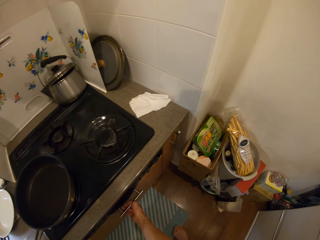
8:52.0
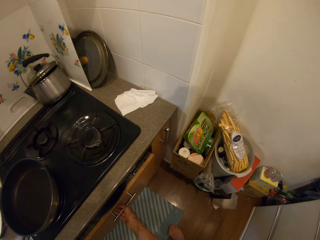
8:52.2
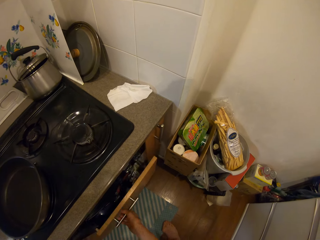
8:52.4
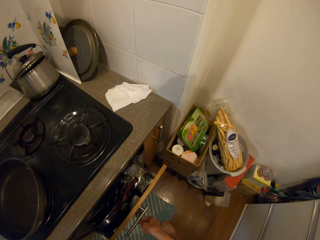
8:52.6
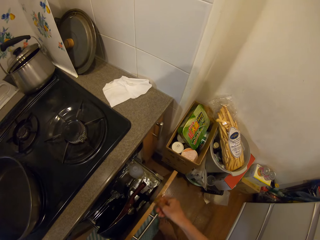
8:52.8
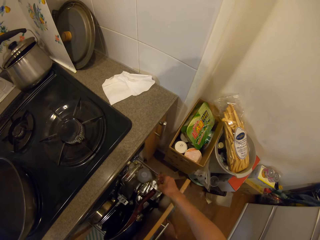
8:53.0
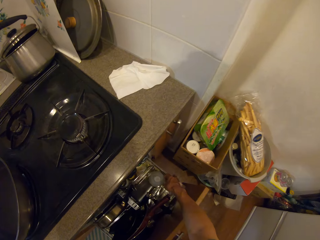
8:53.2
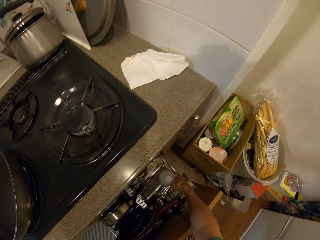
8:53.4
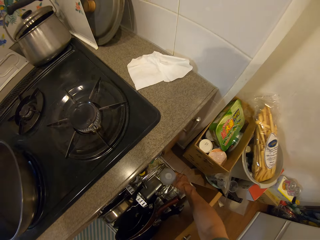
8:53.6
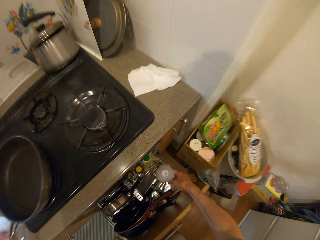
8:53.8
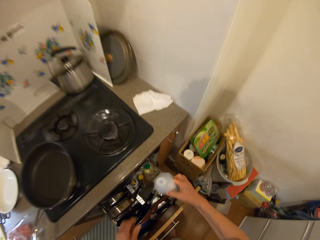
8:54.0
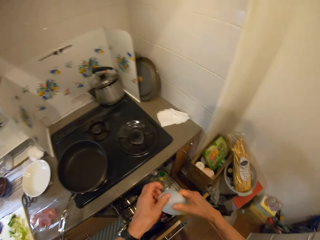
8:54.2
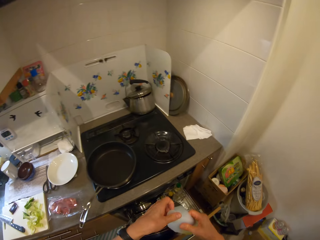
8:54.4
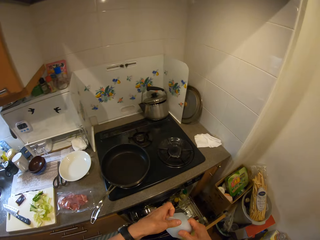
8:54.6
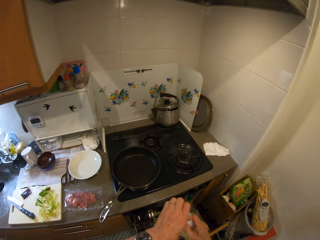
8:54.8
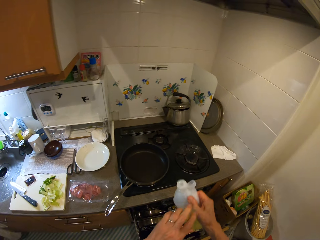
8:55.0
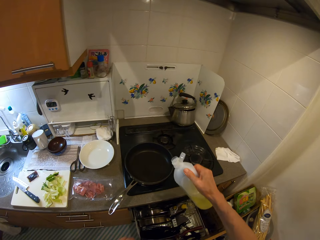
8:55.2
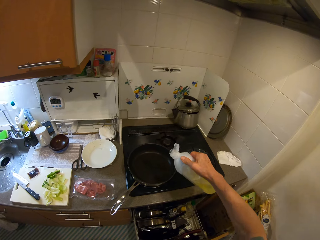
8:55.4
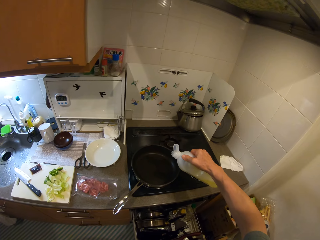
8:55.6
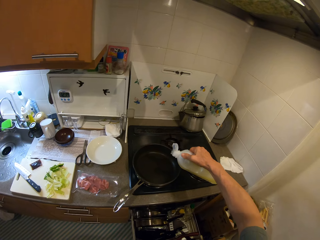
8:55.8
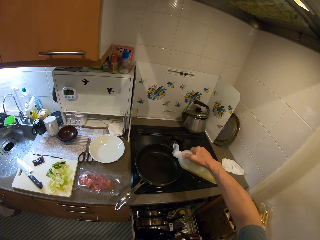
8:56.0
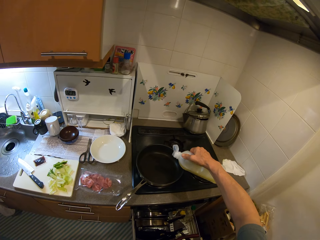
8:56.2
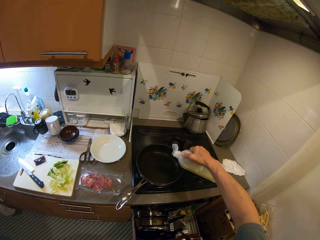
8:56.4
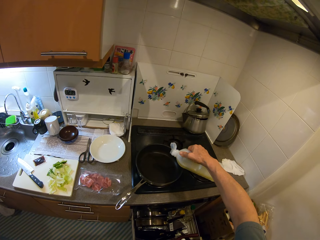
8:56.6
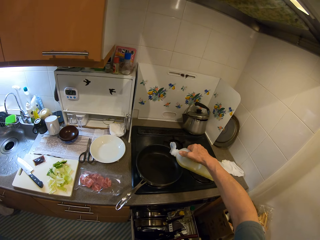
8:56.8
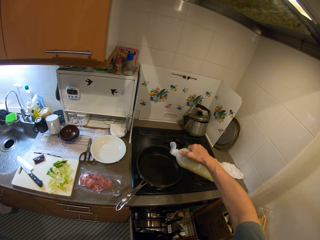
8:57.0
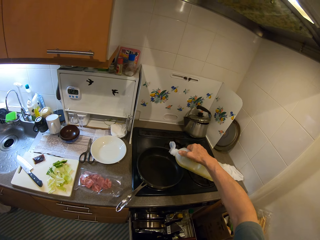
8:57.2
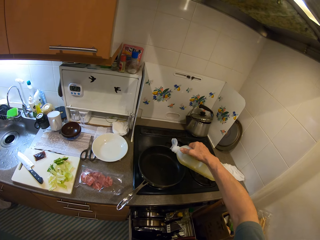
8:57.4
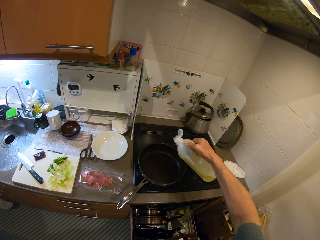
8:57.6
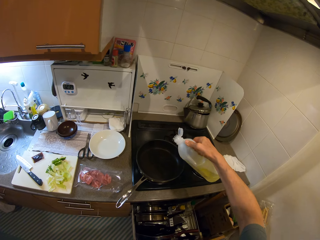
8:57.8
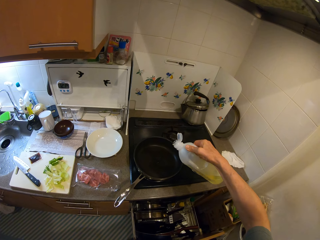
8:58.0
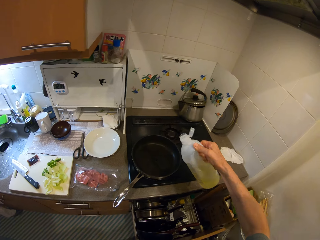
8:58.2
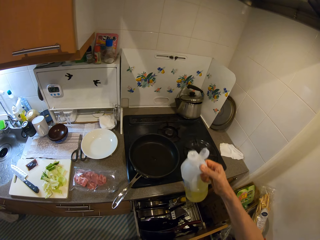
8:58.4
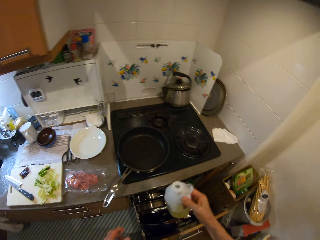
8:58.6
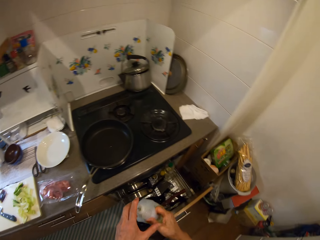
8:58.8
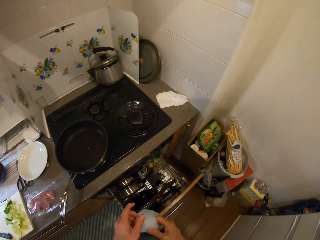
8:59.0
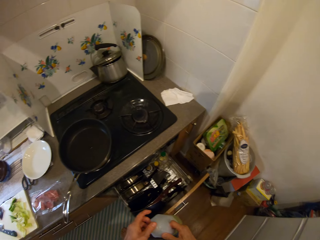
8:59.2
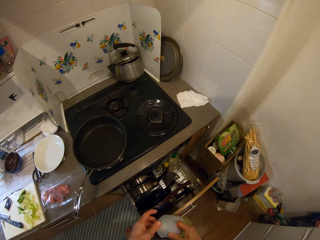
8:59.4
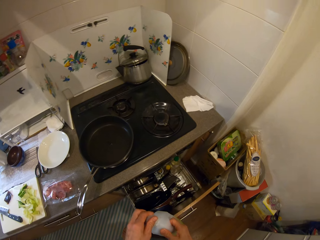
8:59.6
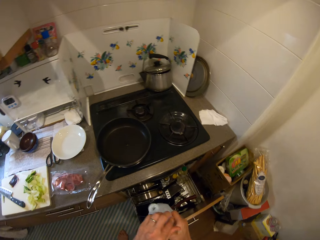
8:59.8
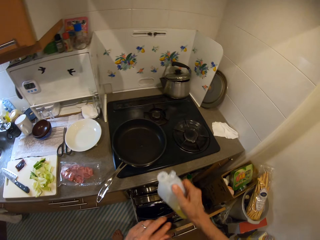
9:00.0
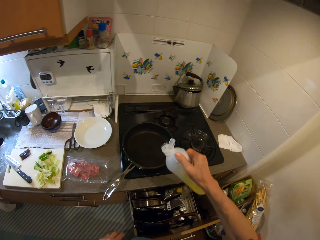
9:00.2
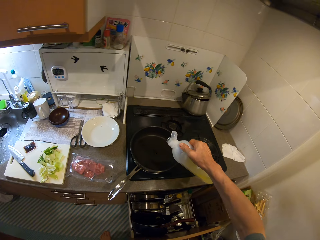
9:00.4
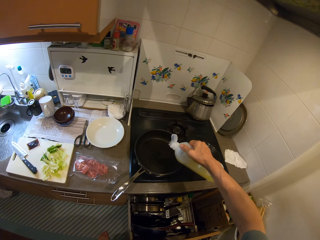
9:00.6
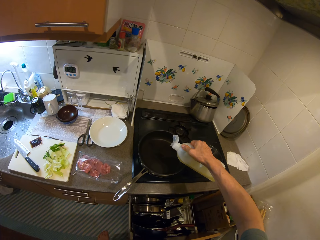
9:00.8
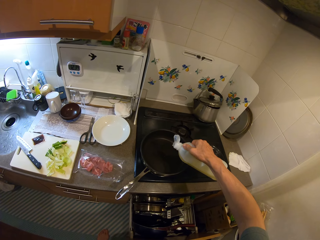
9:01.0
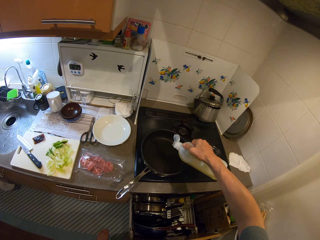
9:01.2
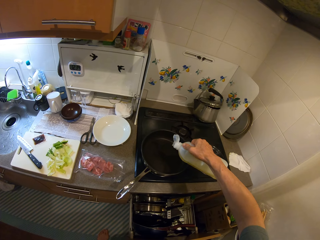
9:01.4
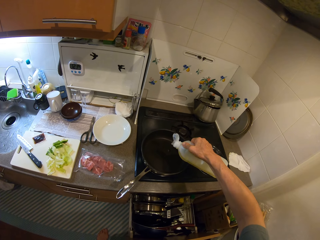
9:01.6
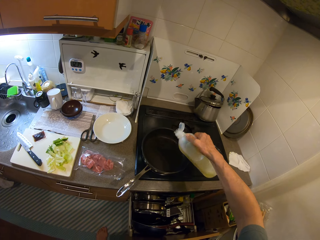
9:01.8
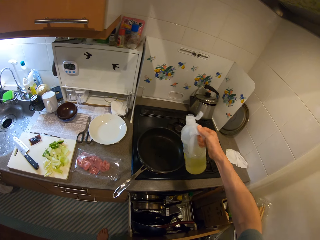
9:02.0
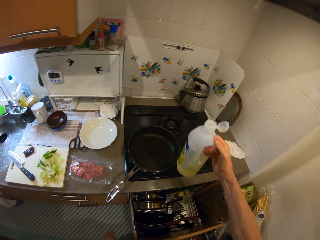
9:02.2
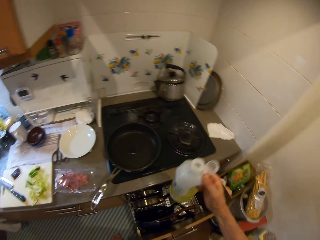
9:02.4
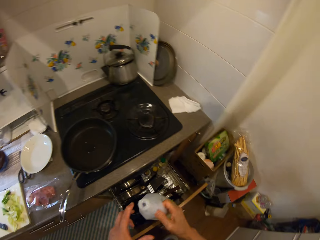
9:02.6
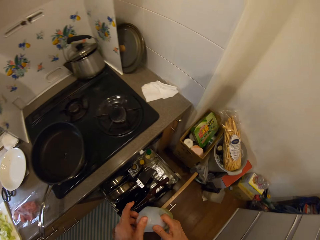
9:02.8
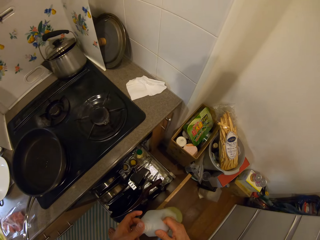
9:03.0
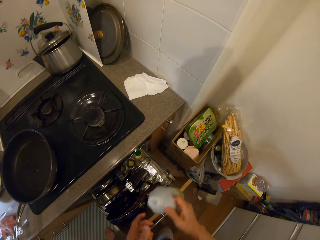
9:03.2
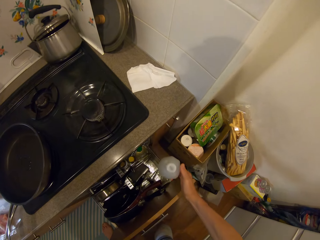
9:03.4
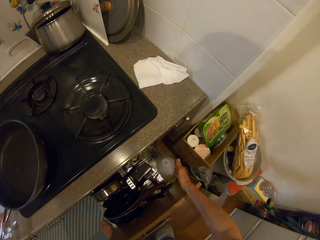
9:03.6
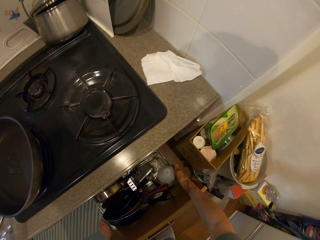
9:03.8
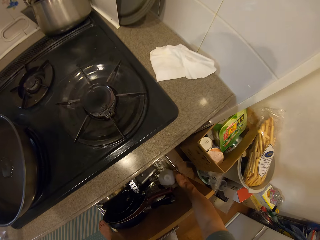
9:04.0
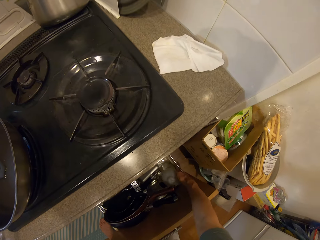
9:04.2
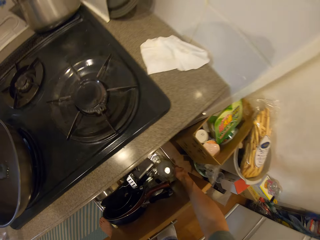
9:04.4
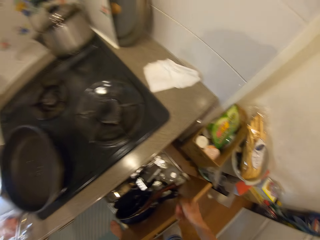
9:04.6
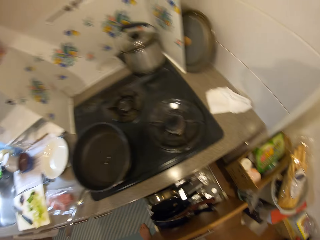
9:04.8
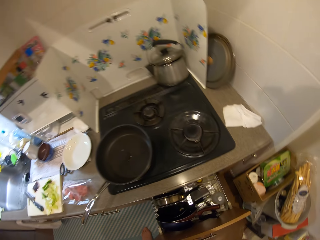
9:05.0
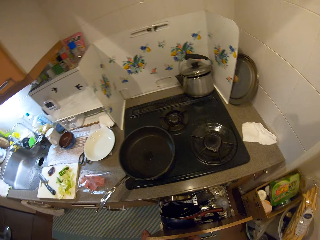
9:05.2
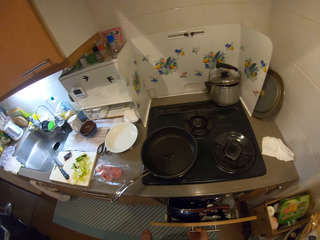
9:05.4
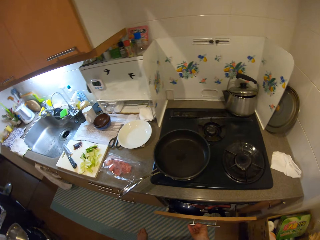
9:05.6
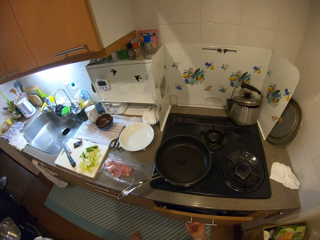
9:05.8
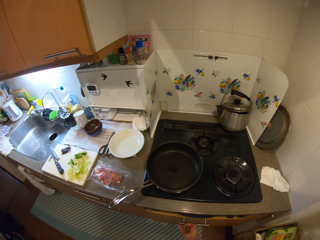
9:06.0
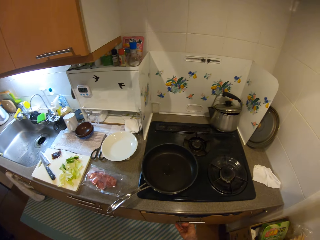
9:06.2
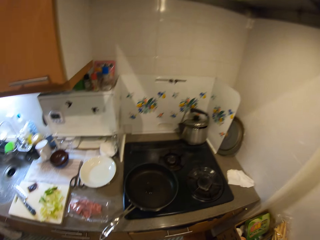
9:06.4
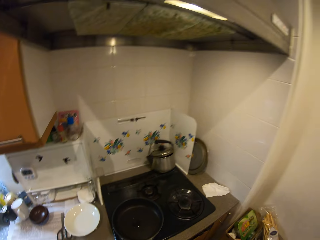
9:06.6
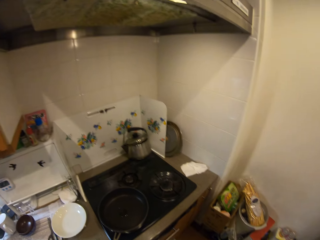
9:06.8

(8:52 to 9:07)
The camera wearer bends. They open a drawer. They pick a bottle of cooking oil from the drawer. They open a lid of the cooking oil. They tilt the cooking oil bottle. They pour the cooking oil in a frying pan. They close the lid of the cooking oil. They open the lid of the cooking oil. They tilt the cooking oil bottle. They pour the cooking oil in the frying pan. They close the lid of the cooking oil. They put the bottle back into the drawer. They close the drawer.

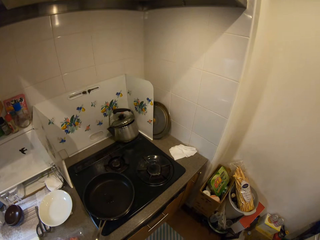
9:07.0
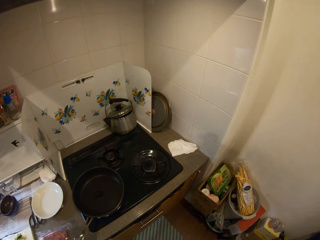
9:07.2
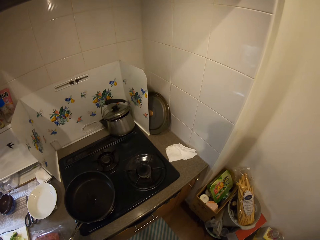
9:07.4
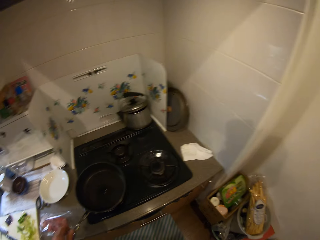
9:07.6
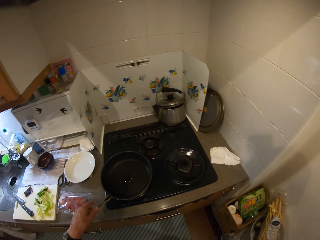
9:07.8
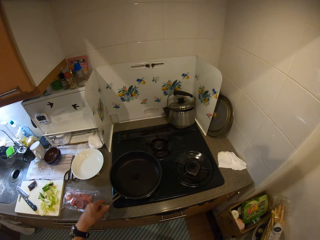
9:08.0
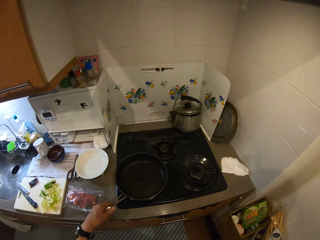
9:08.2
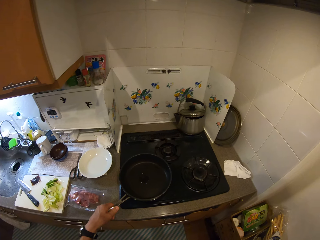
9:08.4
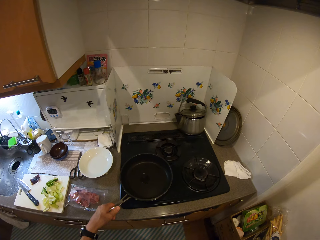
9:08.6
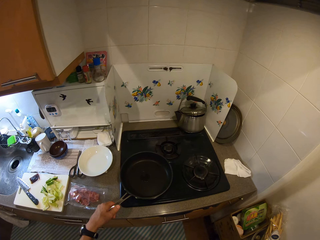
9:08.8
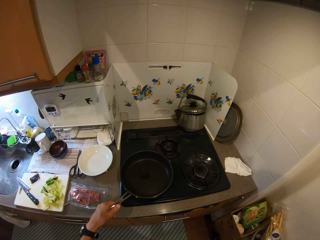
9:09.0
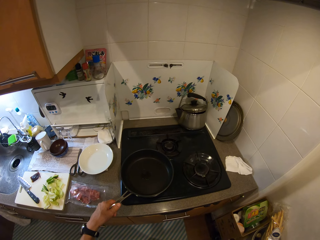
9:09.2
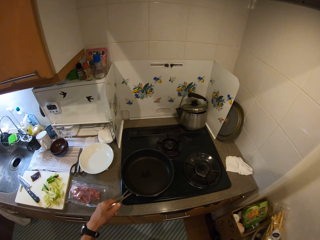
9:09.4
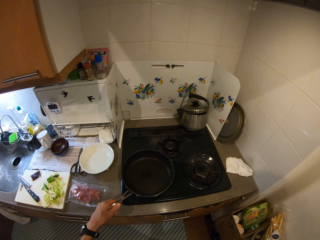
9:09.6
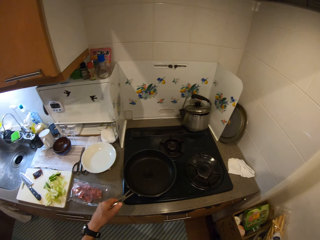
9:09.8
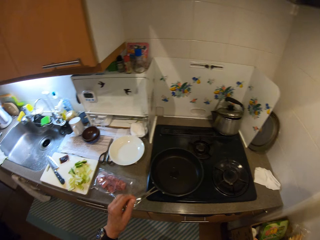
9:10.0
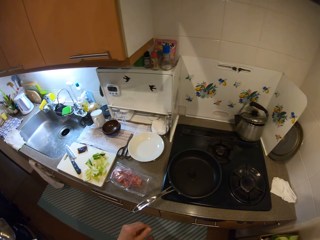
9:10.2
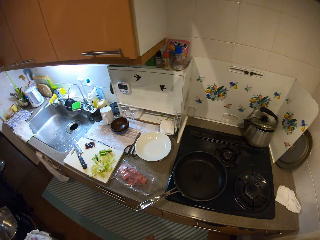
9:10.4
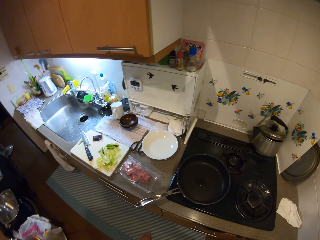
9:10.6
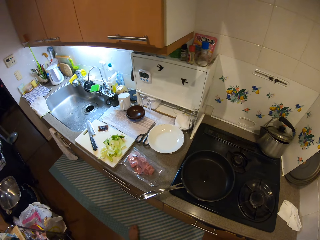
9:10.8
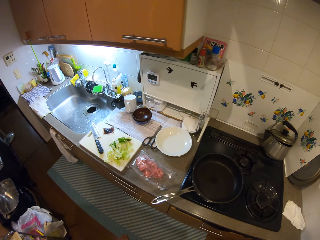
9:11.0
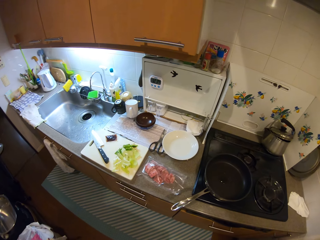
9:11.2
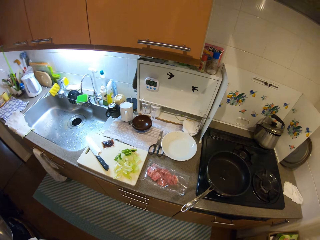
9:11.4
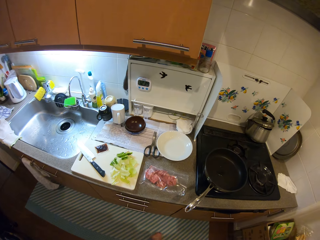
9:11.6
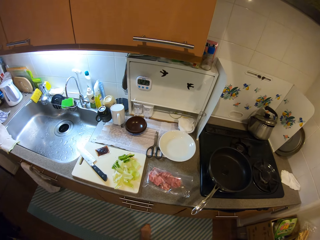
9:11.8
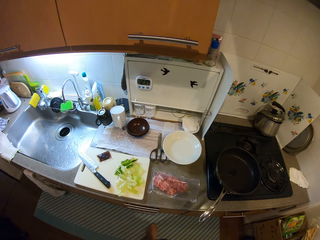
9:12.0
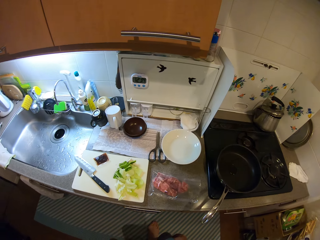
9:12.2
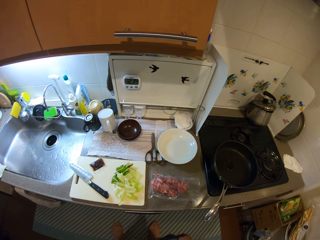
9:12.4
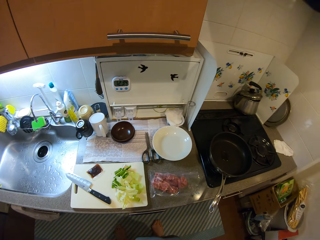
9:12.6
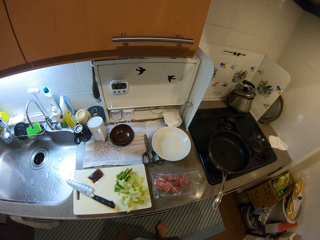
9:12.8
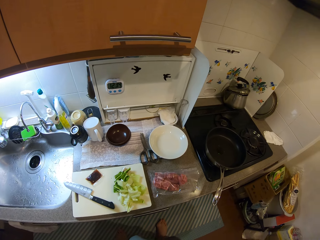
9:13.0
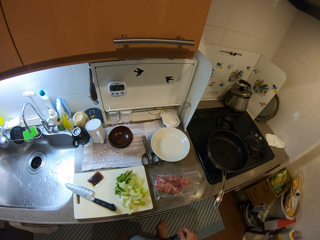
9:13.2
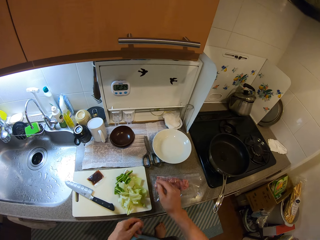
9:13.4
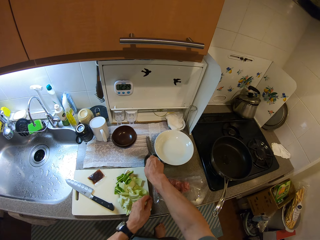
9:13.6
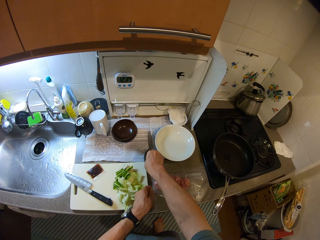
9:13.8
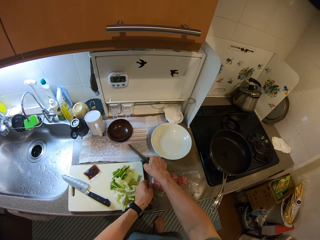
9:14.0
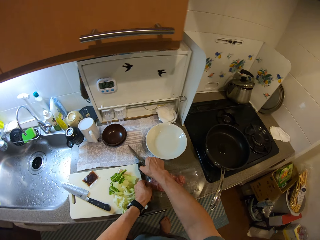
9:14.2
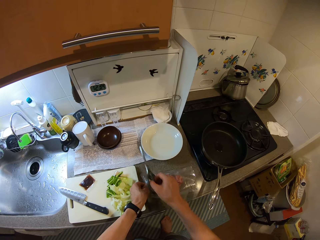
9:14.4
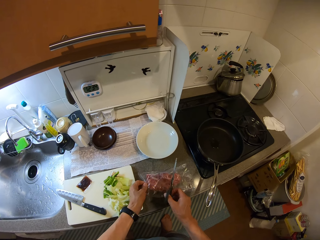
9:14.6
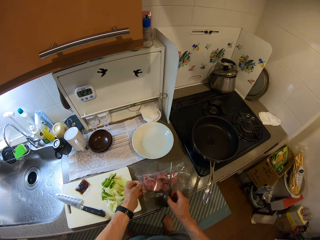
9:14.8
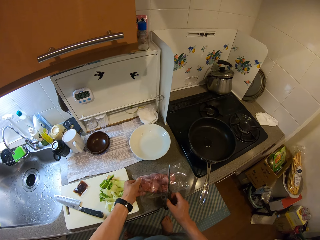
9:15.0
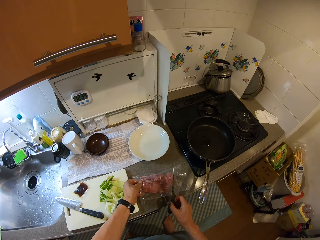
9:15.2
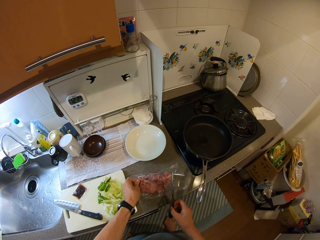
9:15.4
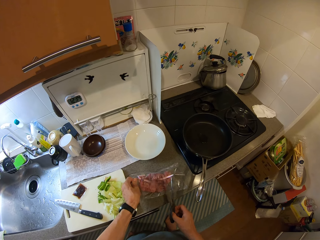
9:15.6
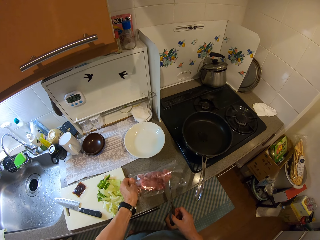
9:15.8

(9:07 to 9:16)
The camera wearer holds the frying pan handle. They stare at the frying pan. They look around. They pick a pair of scissors from the sink table. They hold the clear vinyl cover with meat pieces.
